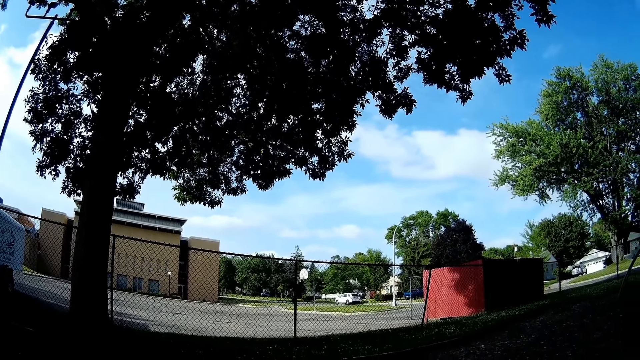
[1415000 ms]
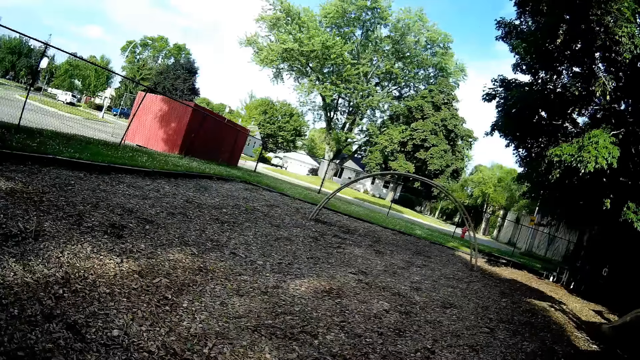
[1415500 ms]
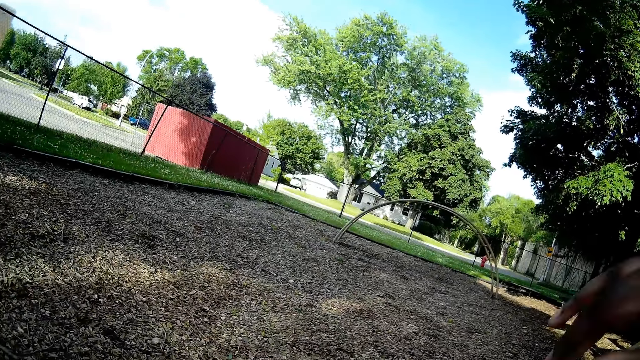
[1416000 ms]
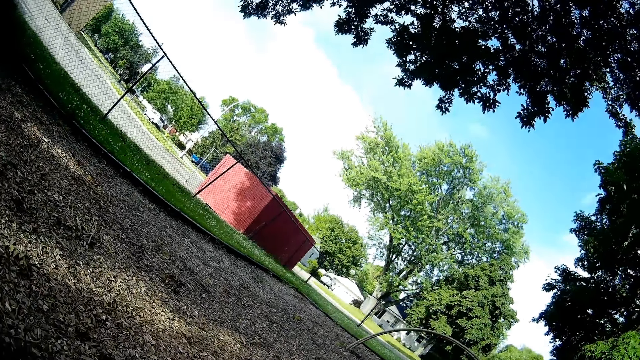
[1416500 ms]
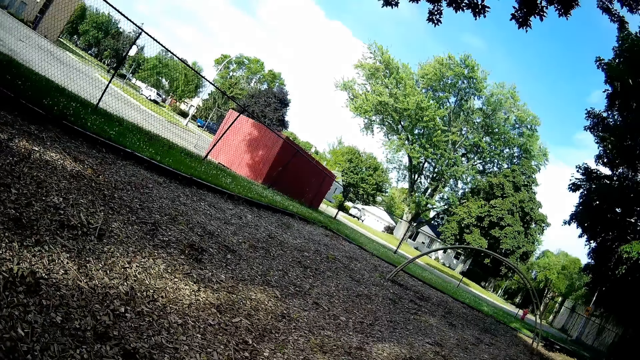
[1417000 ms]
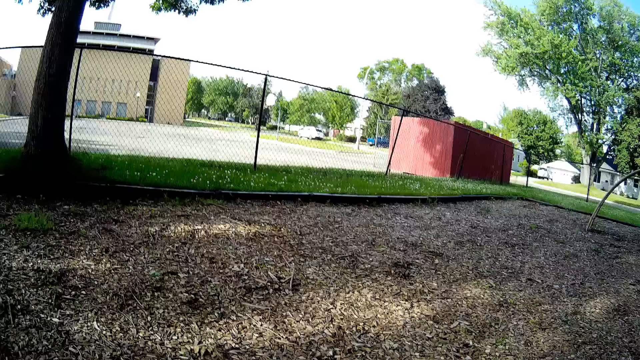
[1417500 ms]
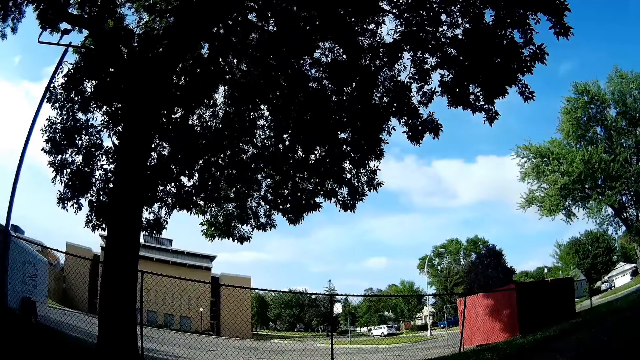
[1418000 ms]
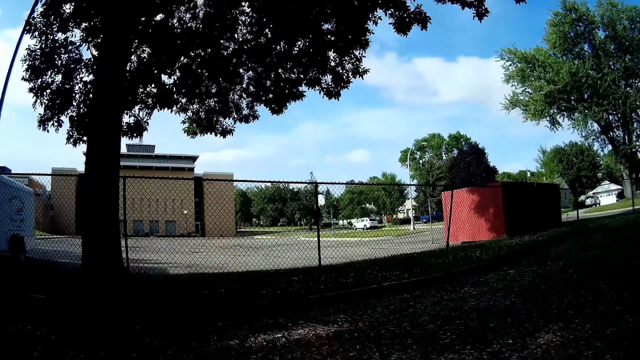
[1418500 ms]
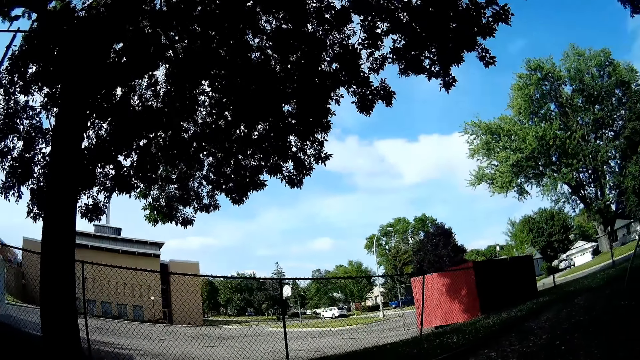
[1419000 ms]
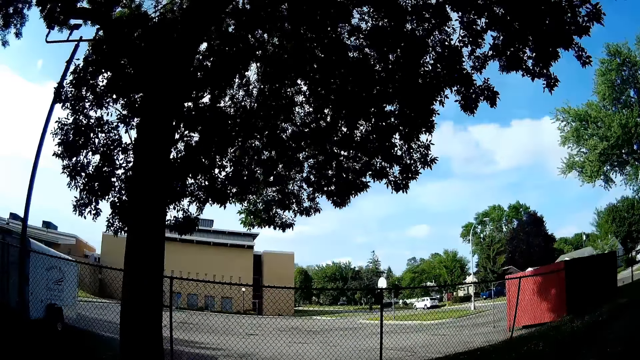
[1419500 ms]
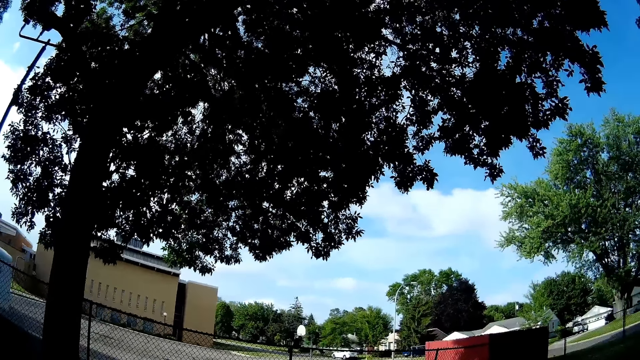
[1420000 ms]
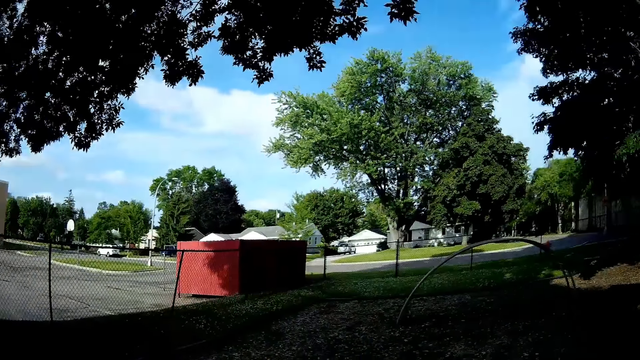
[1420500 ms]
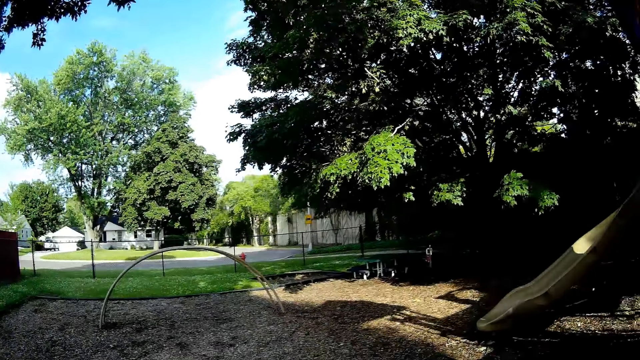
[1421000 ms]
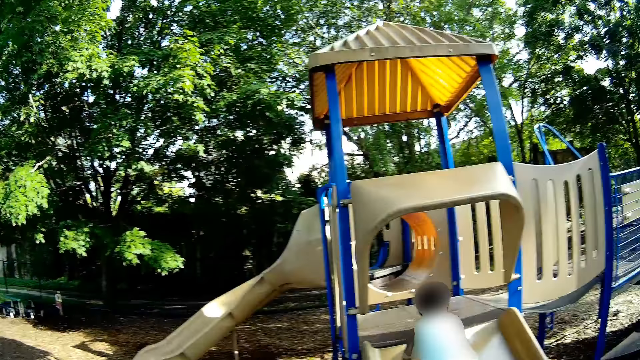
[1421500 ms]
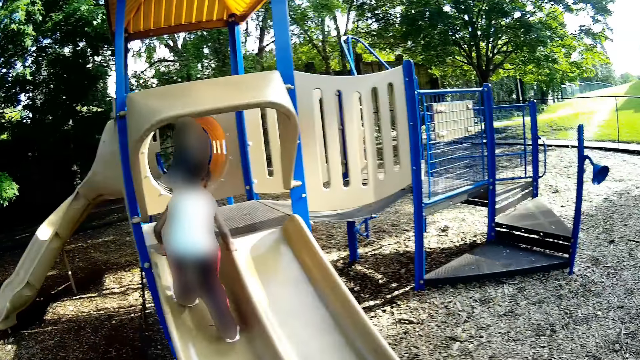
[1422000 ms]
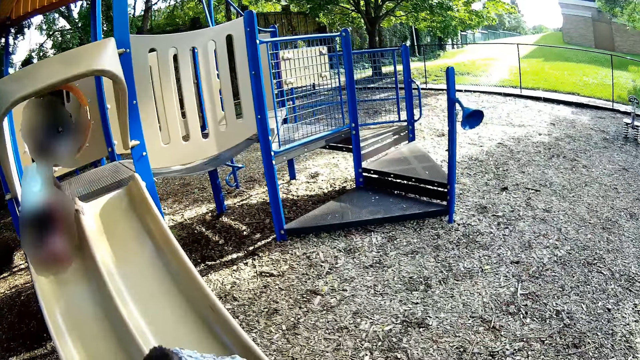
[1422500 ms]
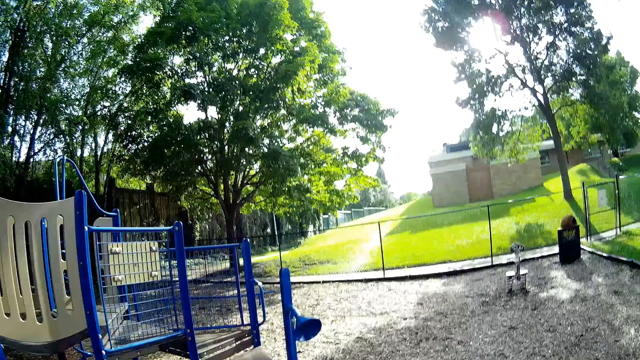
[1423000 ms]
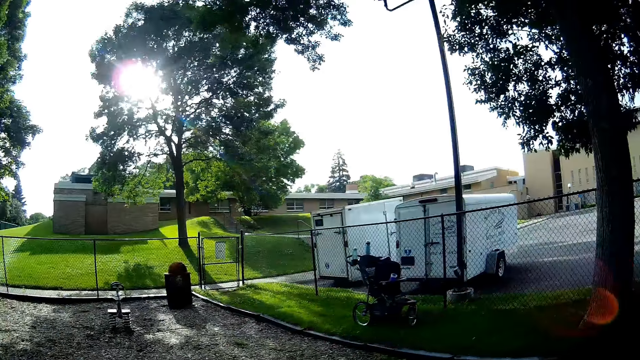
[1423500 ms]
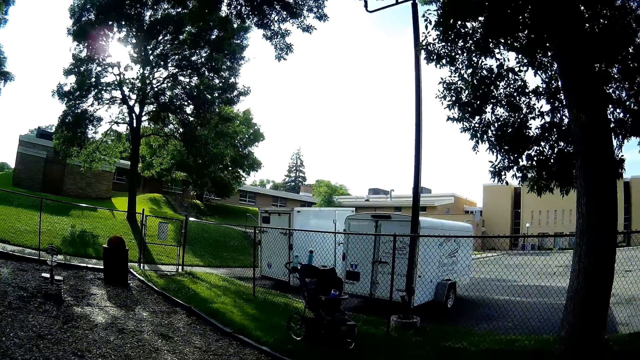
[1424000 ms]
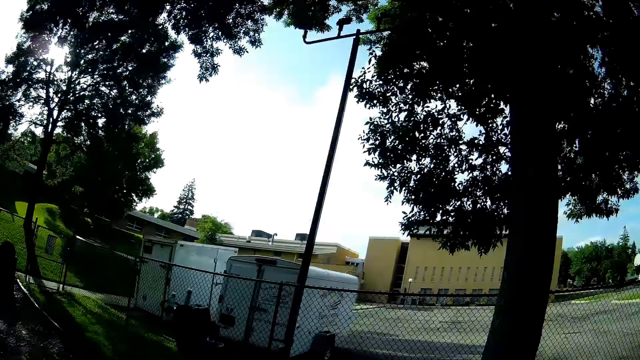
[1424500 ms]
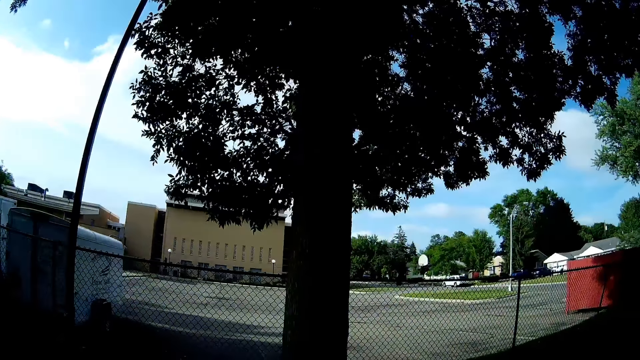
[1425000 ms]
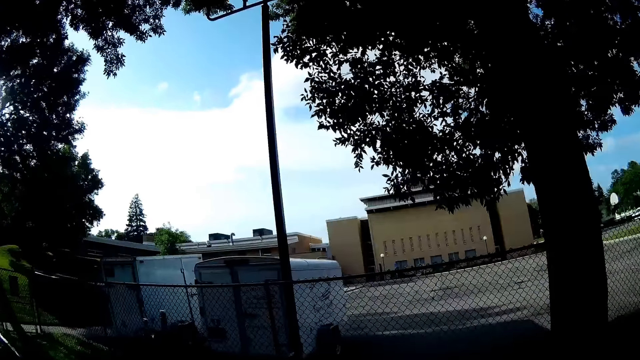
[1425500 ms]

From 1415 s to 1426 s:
The camera wearer looks around the field. They talk with a man. They walk towards a baby trolley at a different section of the playground. The child climbs to the top of the playground slide. The camera wearer moves around the field.

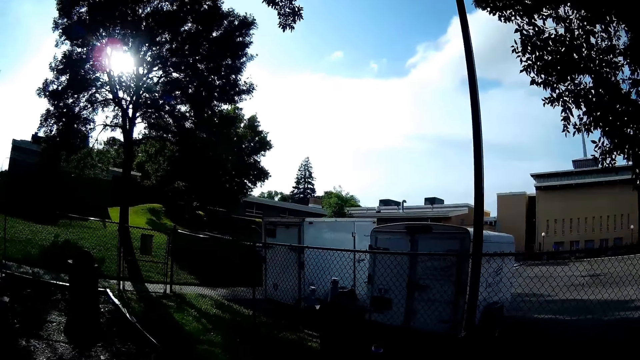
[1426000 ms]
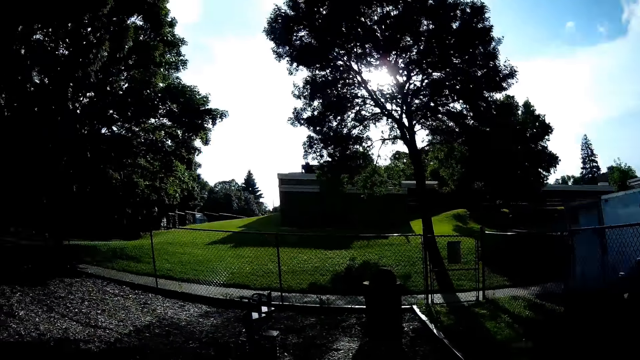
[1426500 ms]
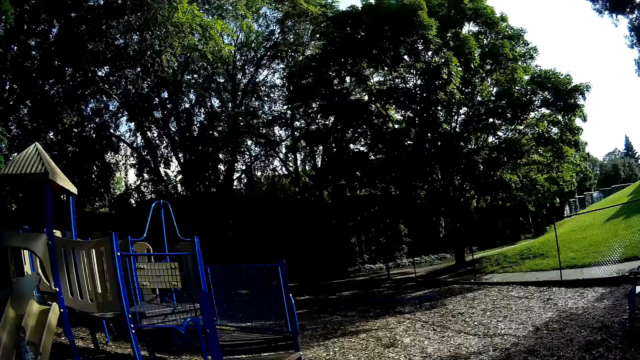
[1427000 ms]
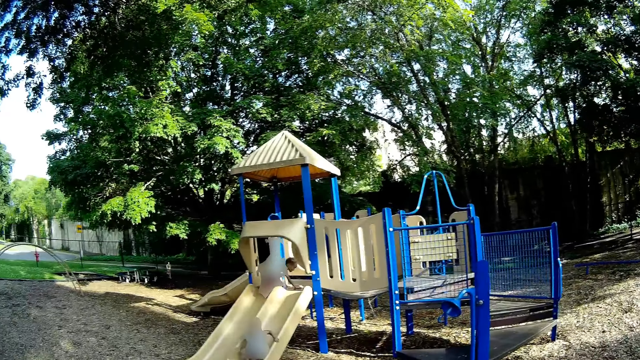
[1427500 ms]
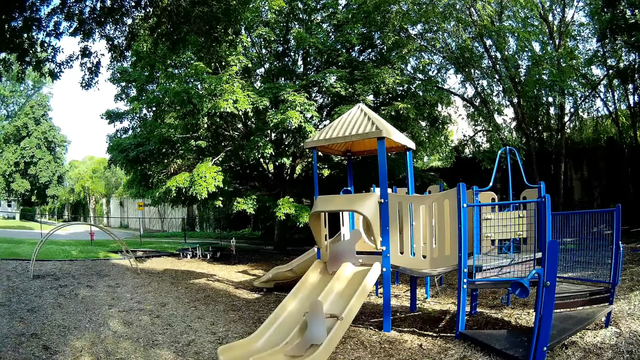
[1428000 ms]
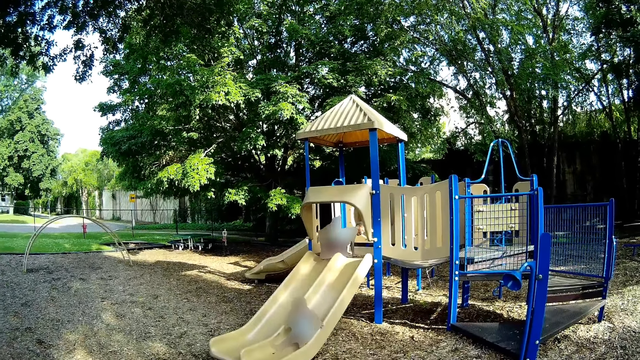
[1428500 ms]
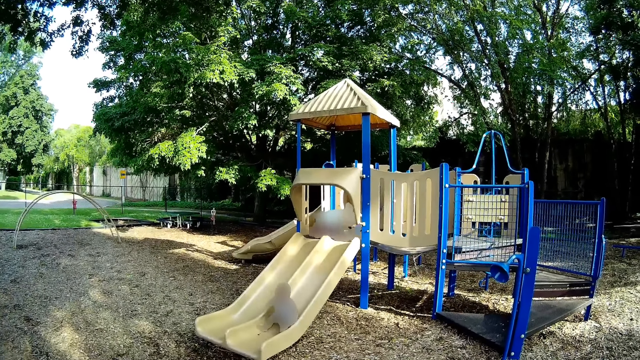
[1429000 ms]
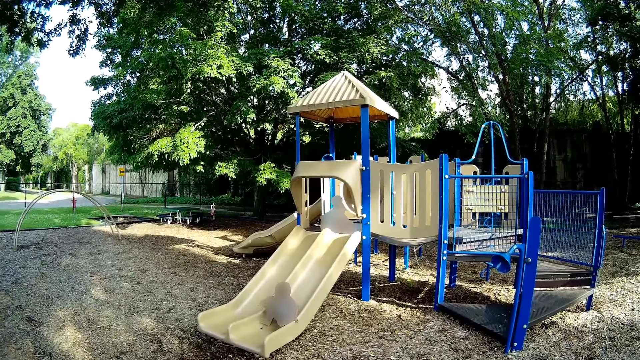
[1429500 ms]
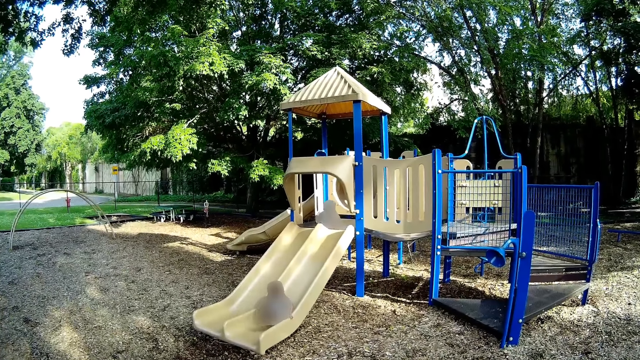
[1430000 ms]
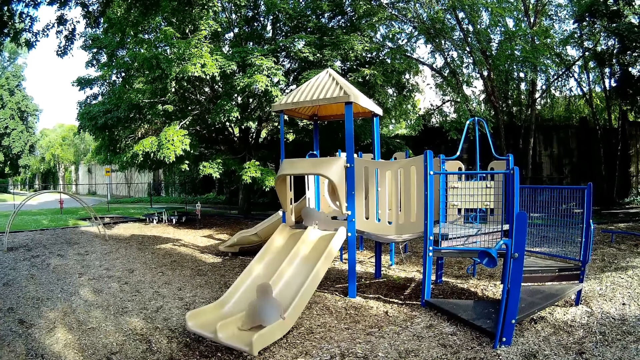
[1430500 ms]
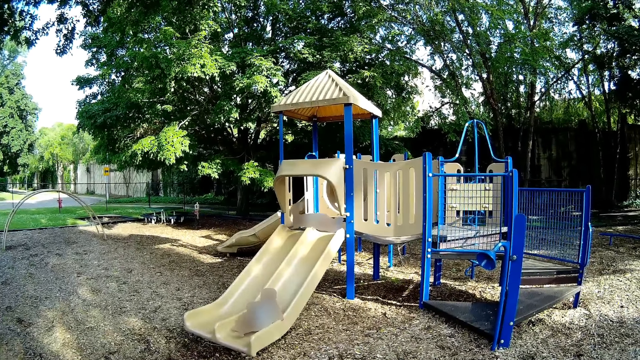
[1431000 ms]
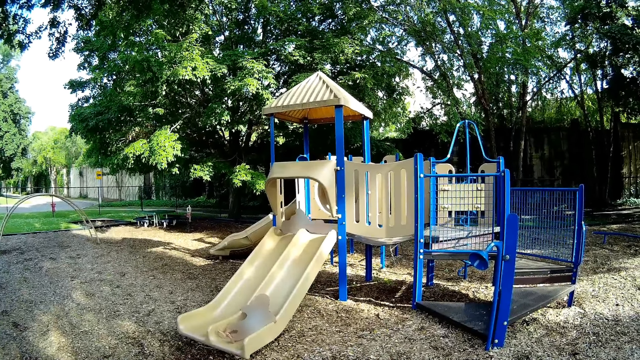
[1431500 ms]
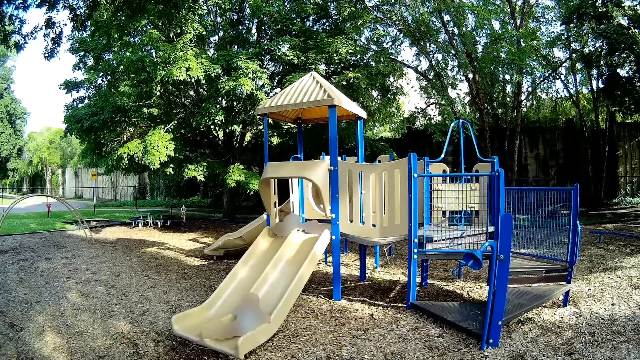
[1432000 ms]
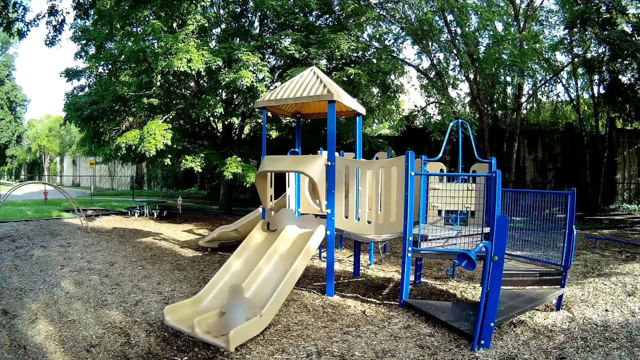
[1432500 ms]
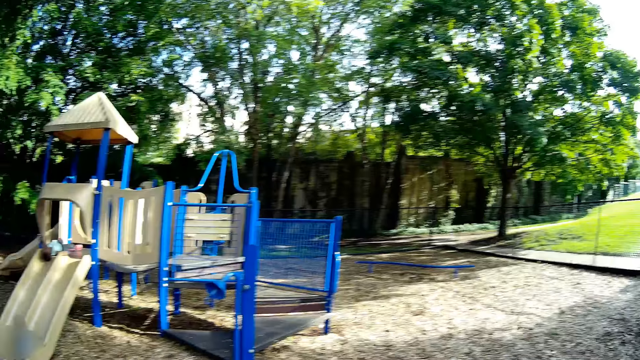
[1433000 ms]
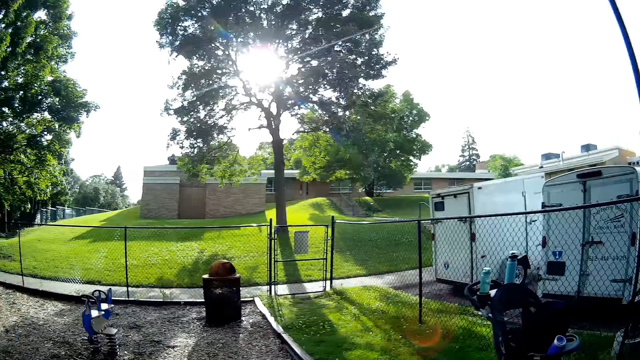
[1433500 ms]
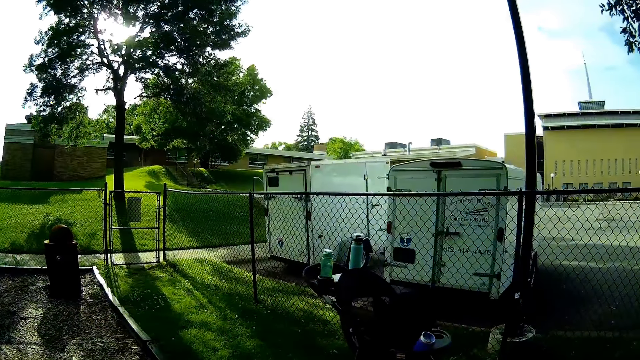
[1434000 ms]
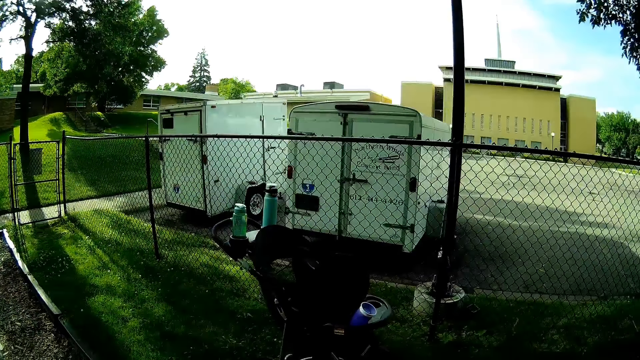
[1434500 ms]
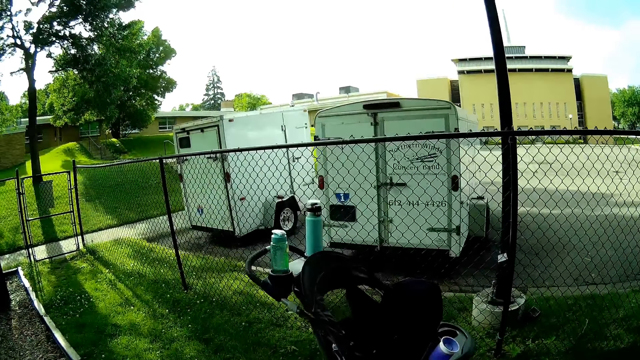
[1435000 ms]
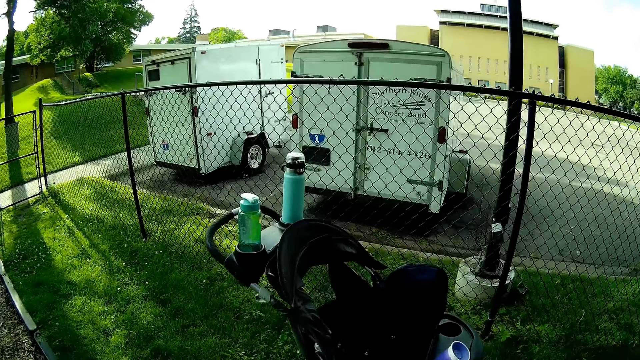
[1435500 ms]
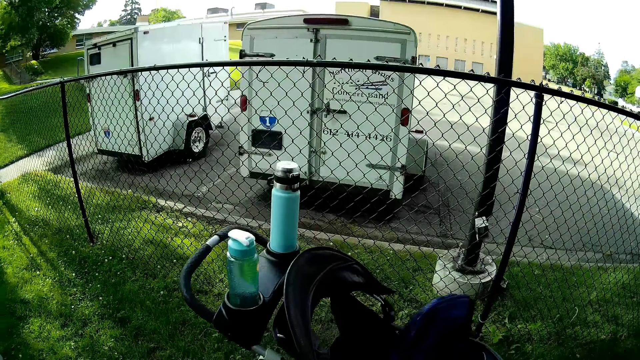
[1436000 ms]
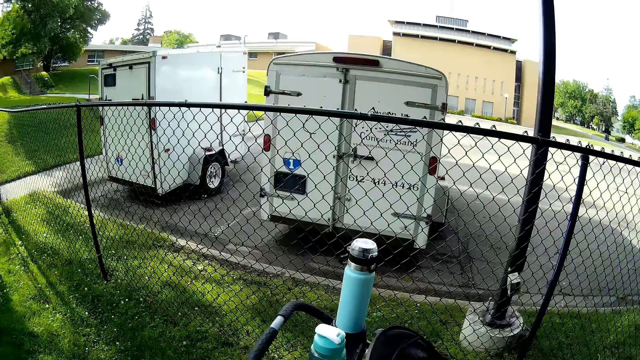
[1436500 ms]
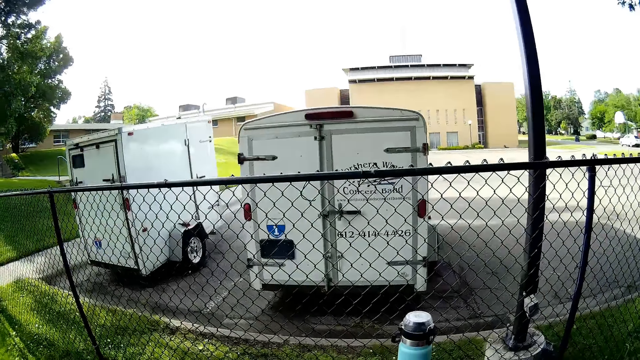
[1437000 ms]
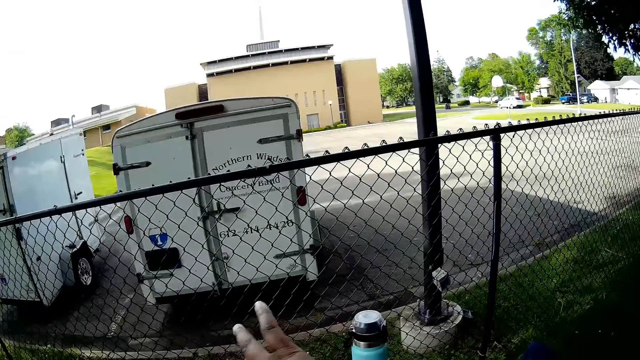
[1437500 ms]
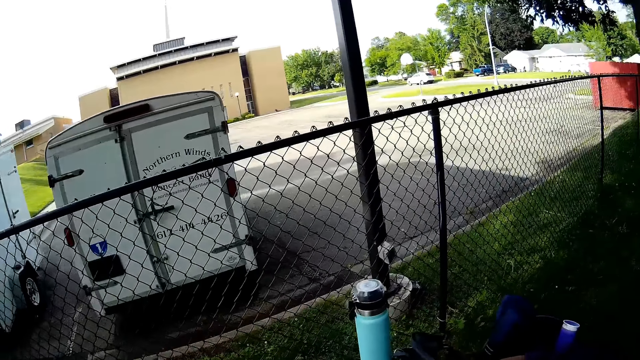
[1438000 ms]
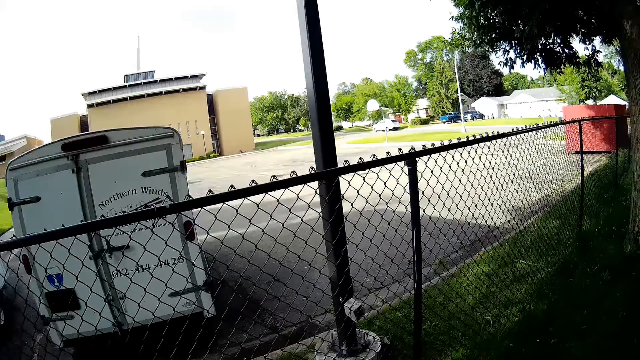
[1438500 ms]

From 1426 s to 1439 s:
The child slides down the playground slide. The camera wearer interacts with the child. They talk with a lady. They look around the field. They move around the field.
